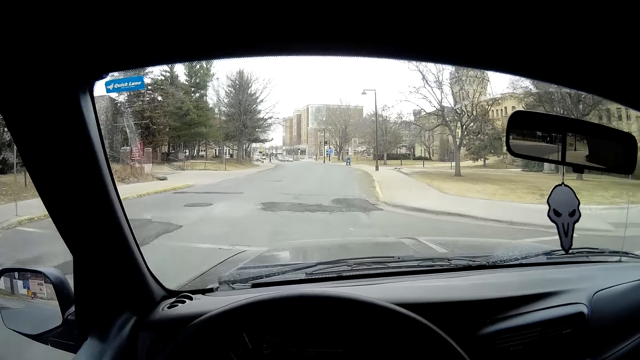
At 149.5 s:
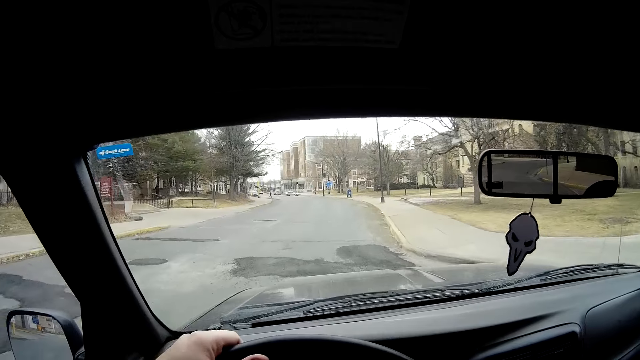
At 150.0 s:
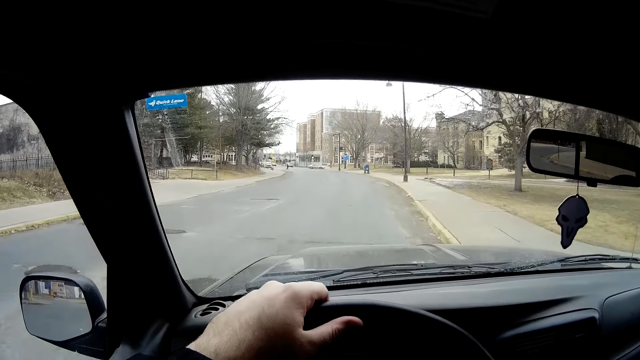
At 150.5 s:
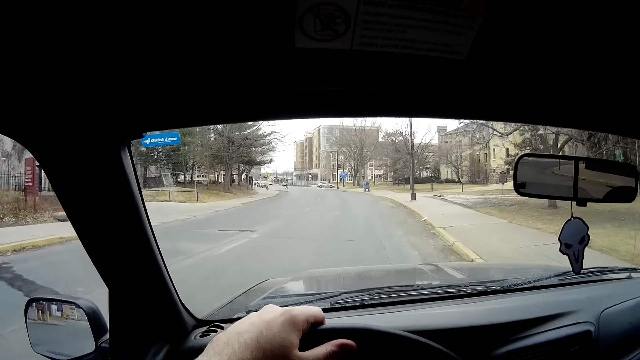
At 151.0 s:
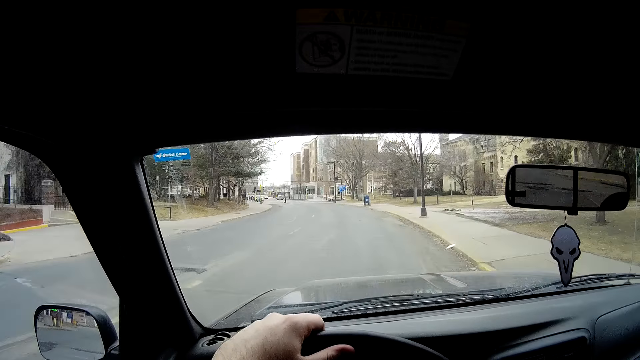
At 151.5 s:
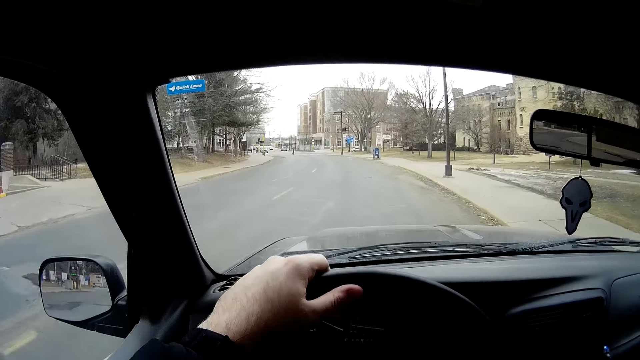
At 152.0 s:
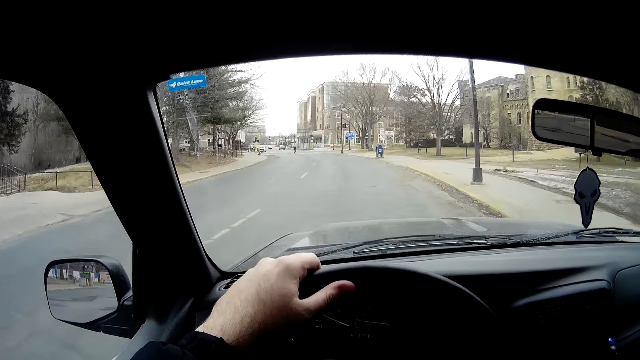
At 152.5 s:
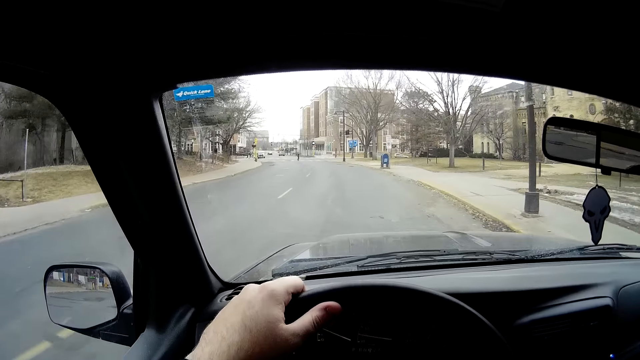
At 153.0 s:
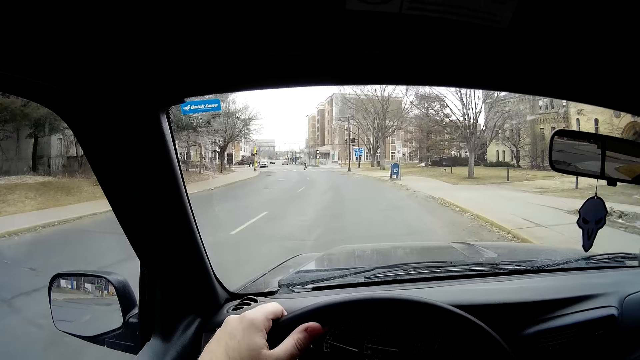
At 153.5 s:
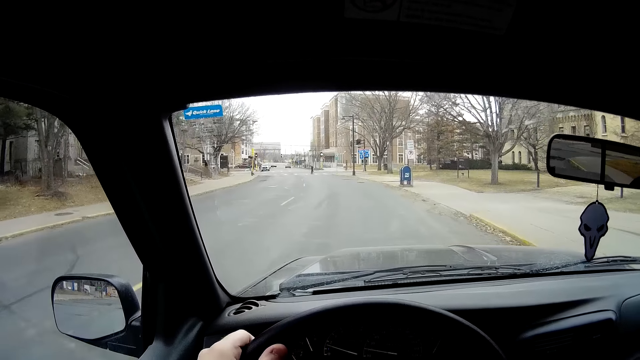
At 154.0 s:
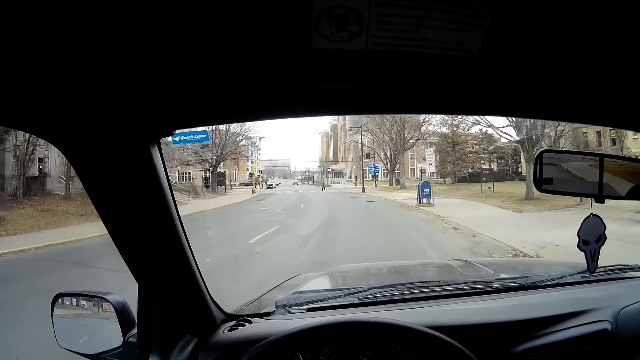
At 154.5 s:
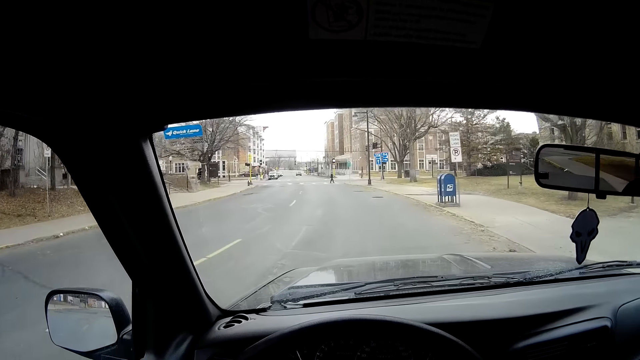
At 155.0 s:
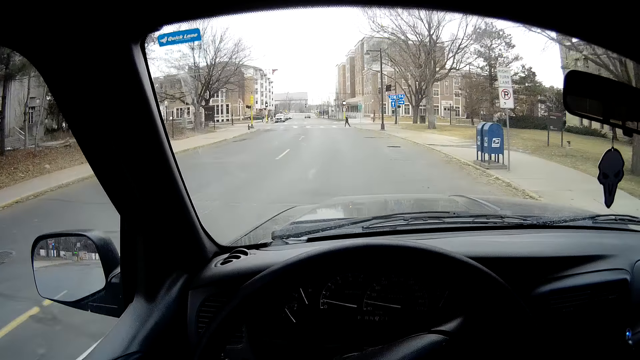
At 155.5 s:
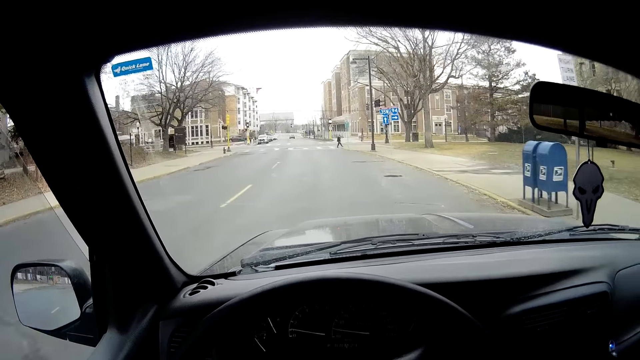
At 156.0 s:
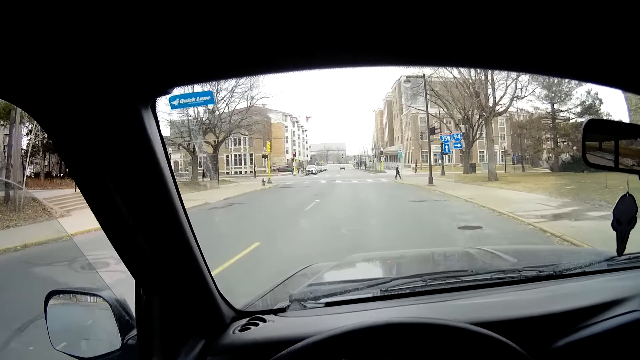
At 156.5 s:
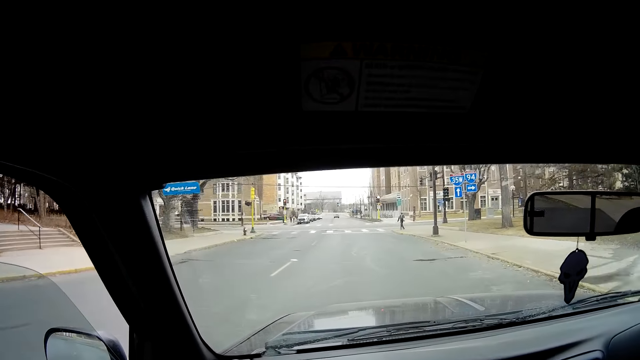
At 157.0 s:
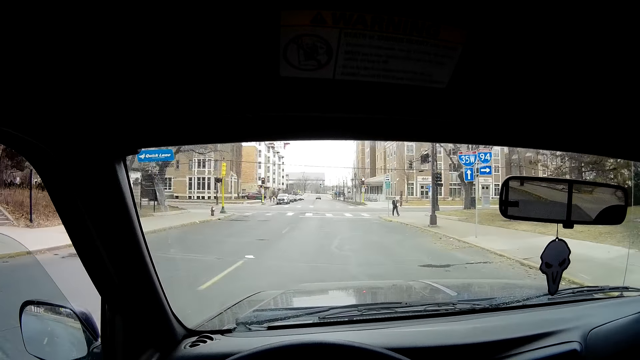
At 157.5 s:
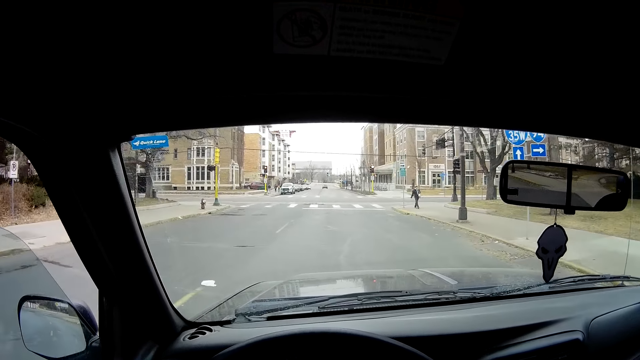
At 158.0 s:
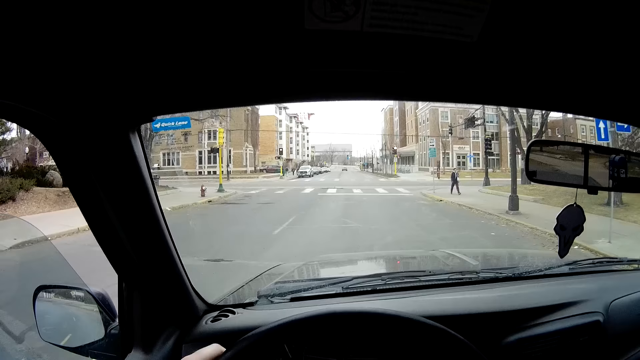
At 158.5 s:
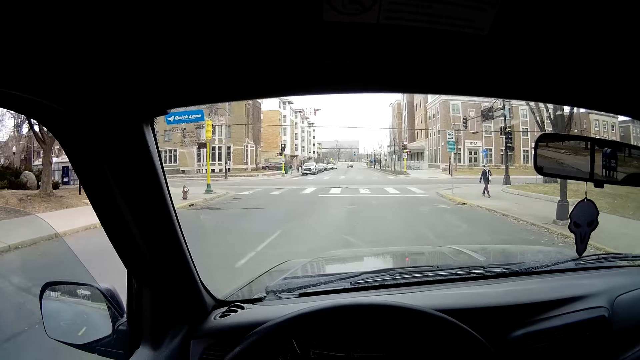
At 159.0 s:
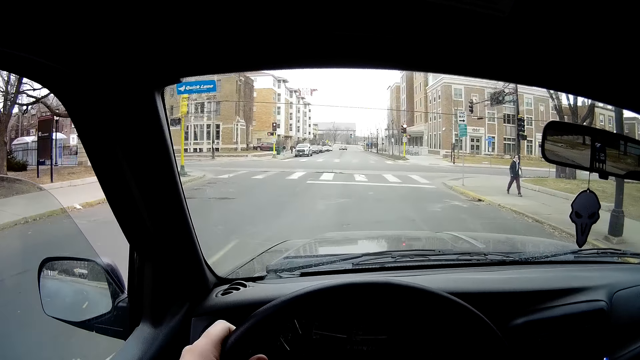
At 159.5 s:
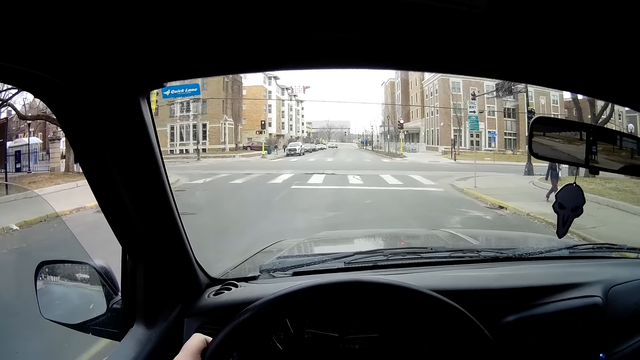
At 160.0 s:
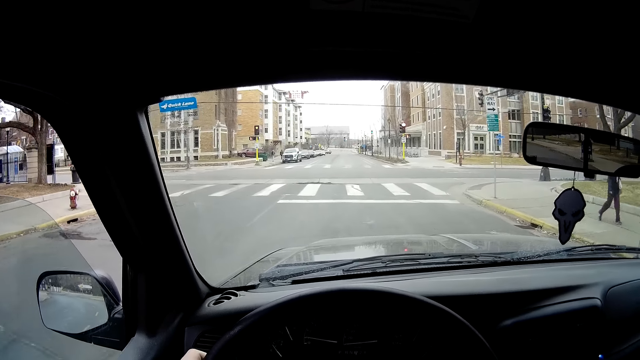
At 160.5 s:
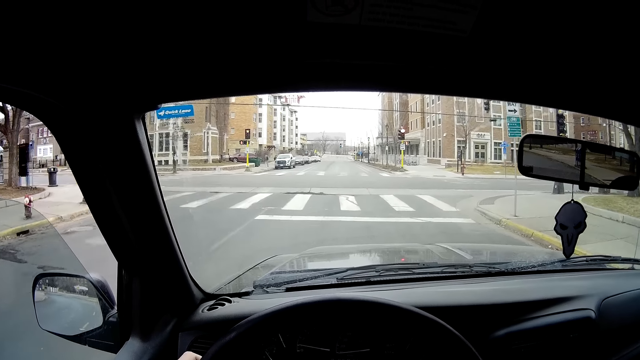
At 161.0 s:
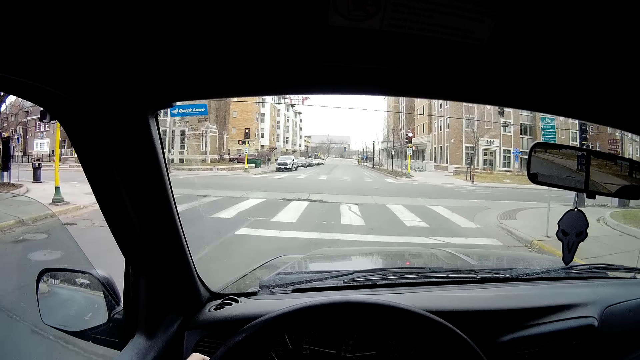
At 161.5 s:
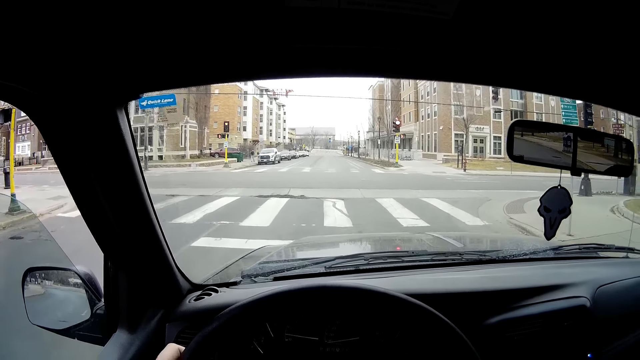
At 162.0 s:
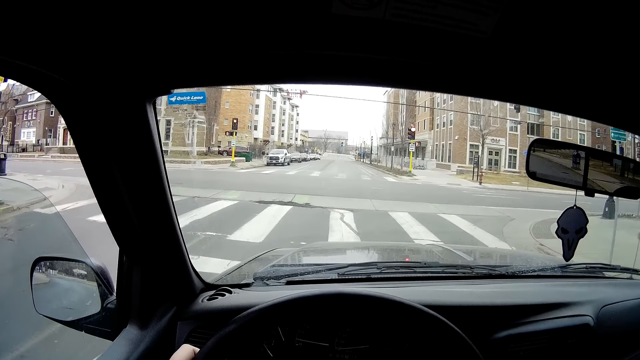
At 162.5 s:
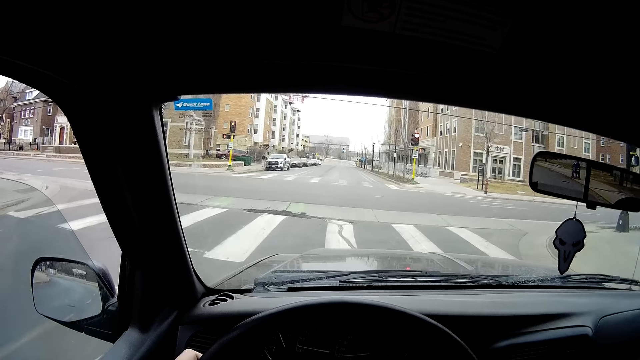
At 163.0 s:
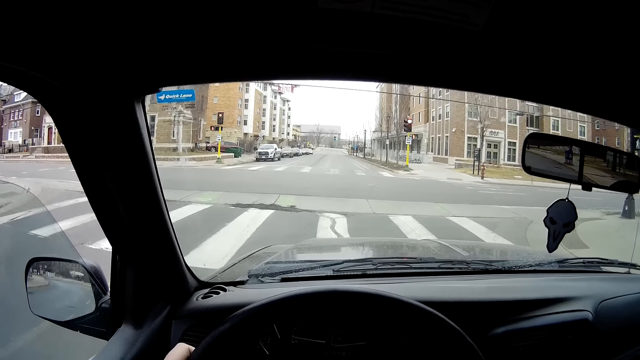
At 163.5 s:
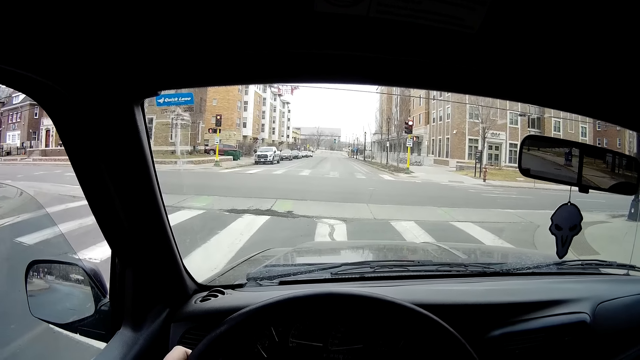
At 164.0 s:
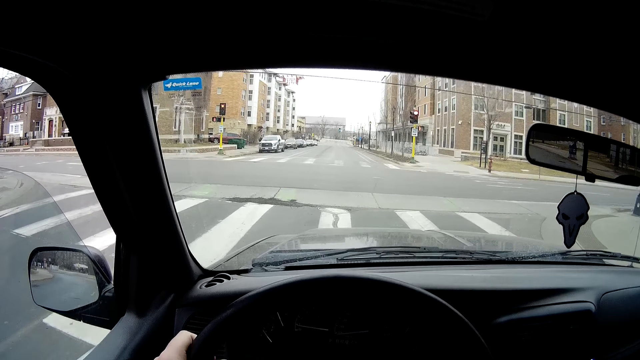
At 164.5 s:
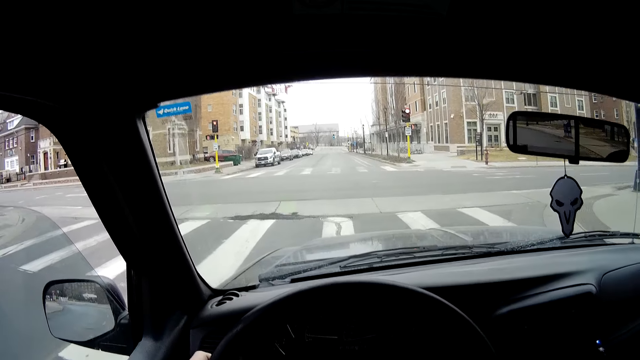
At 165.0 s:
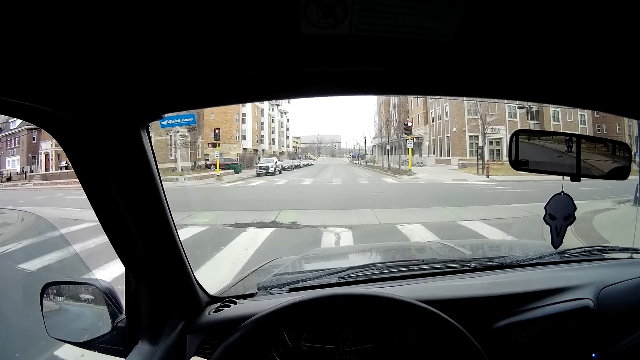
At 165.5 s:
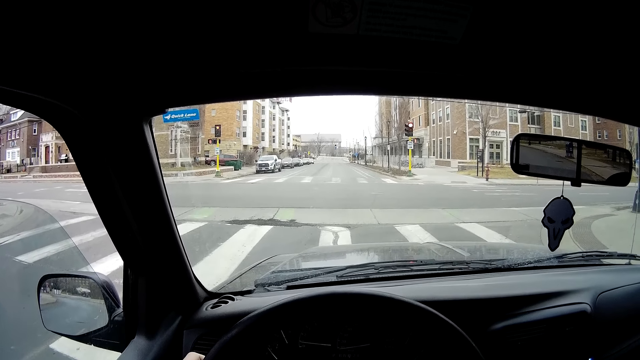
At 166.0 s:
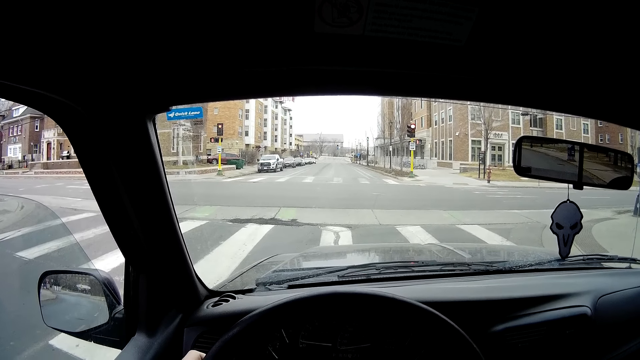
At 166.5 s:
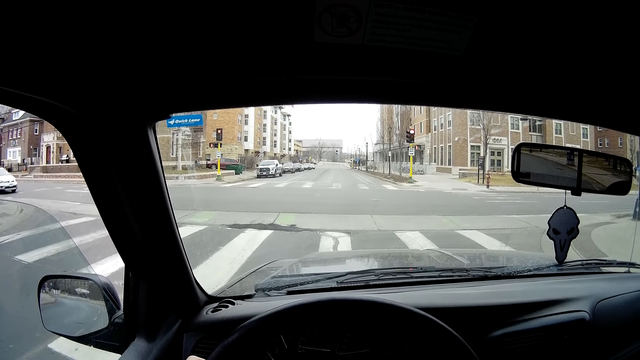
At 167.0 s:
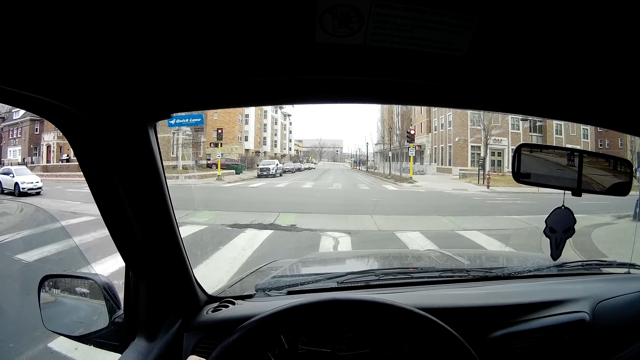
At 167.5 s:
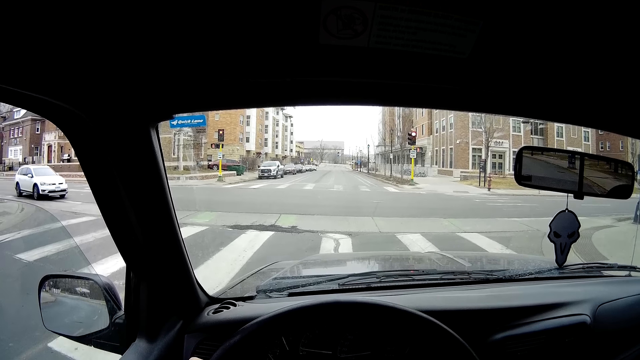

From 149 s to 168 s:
The camera wearer turns the steering wheel. A person walks on the pavement. The camera wearer looks at the windscreen. They stop the car.

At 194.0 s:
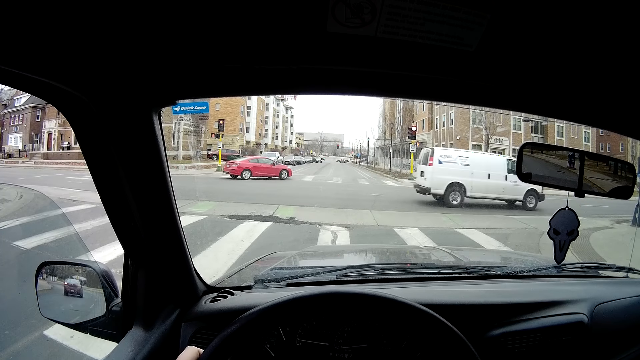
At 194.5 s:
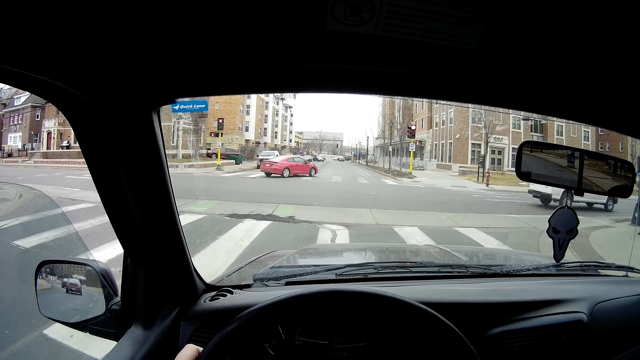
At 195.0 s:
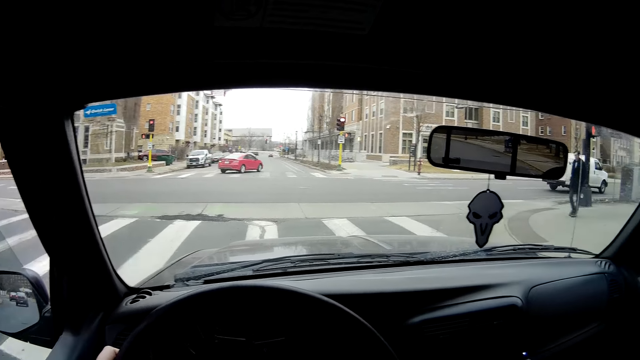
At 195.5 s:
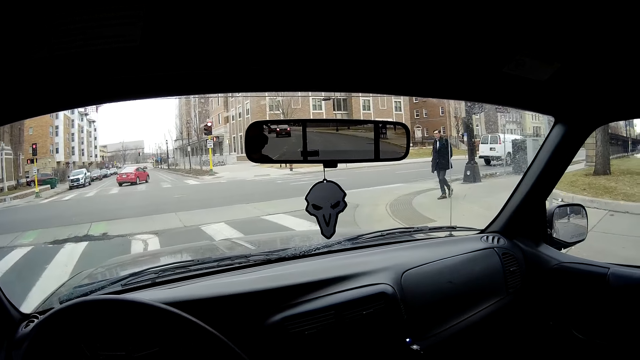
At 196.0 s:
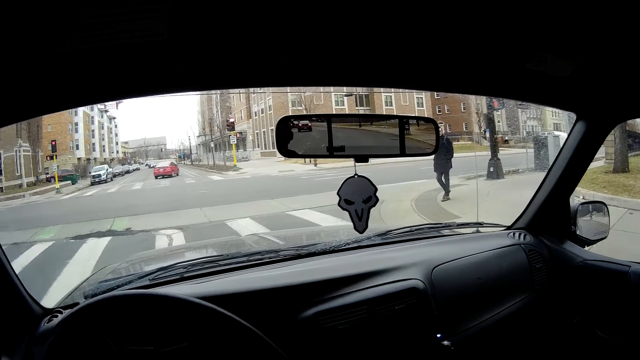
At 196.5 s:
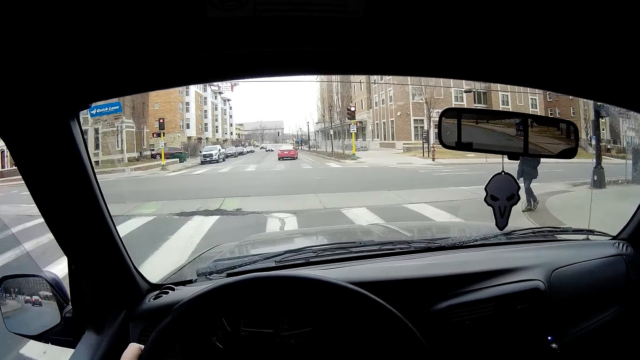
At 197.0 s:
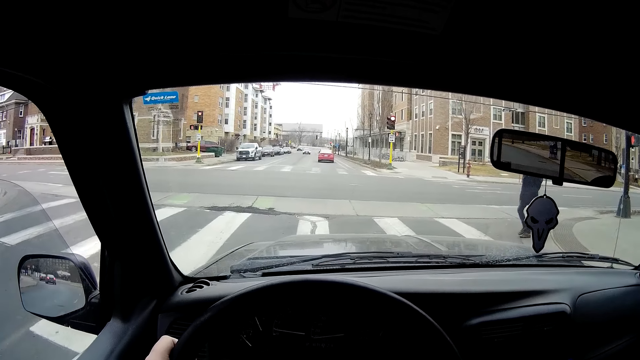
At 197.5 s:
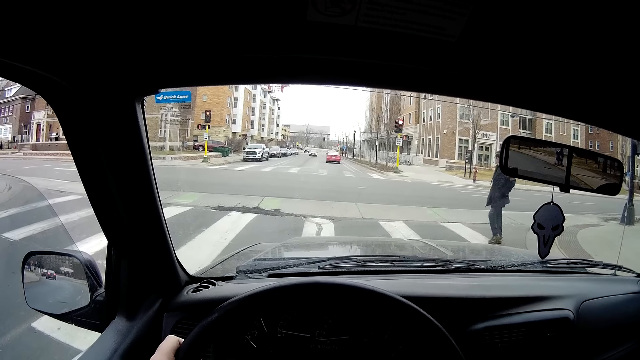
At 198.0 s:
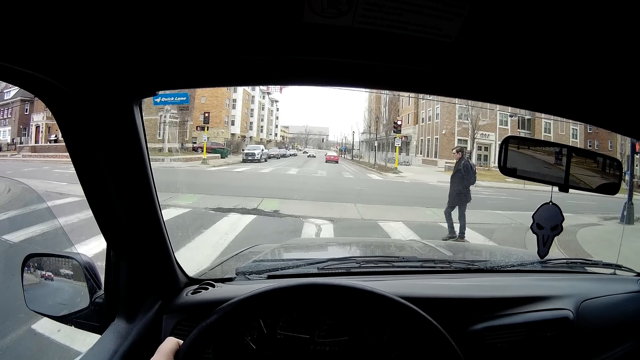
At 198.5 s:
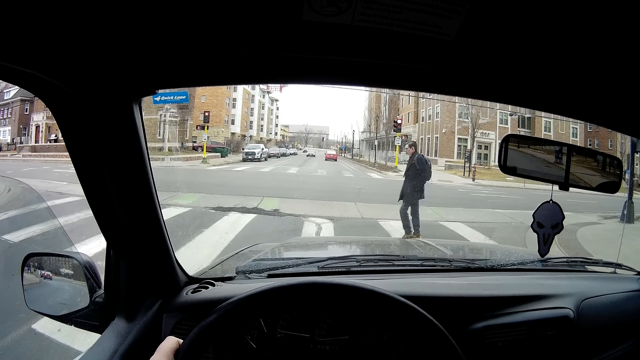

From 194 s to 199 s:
The camera wearer looks to his right. A person walks on the zebra crossing.
